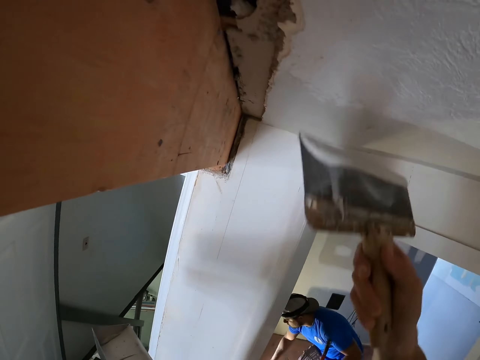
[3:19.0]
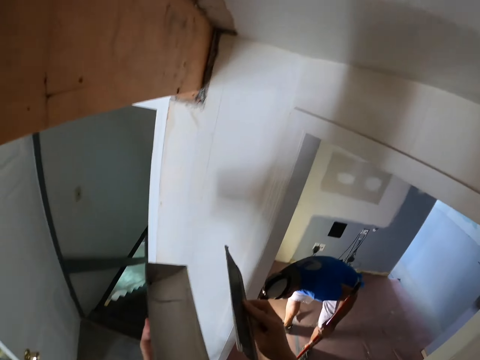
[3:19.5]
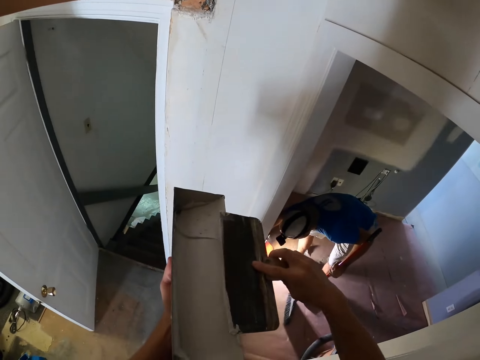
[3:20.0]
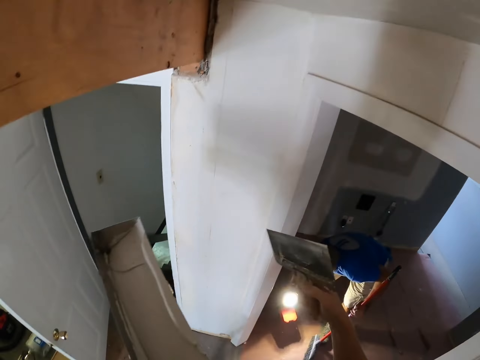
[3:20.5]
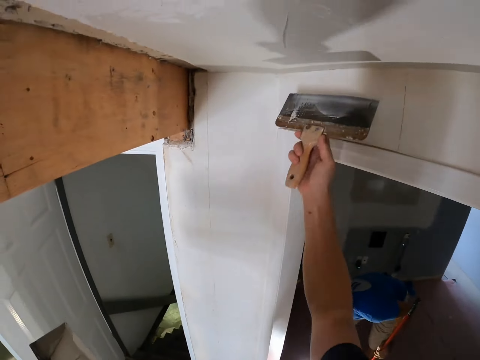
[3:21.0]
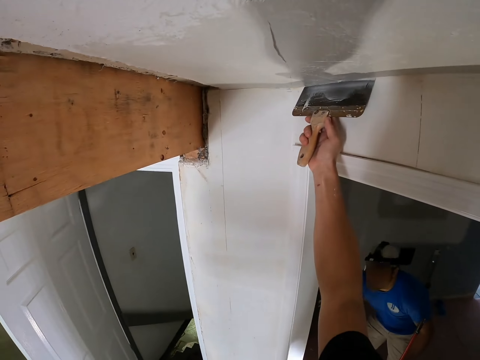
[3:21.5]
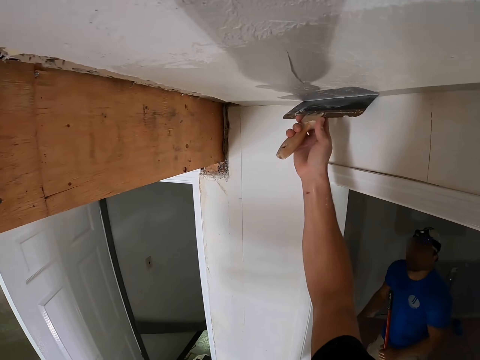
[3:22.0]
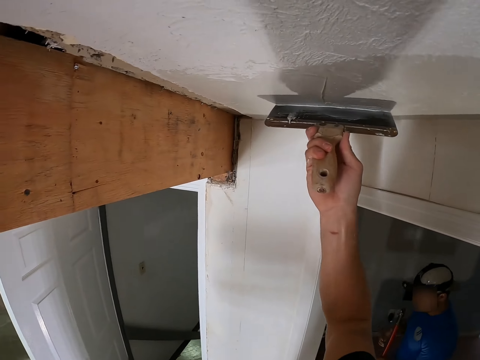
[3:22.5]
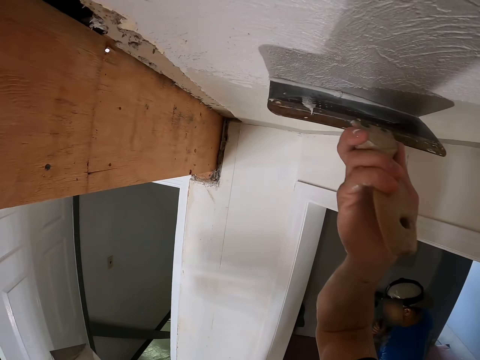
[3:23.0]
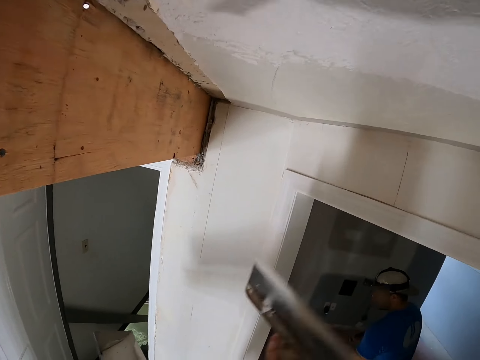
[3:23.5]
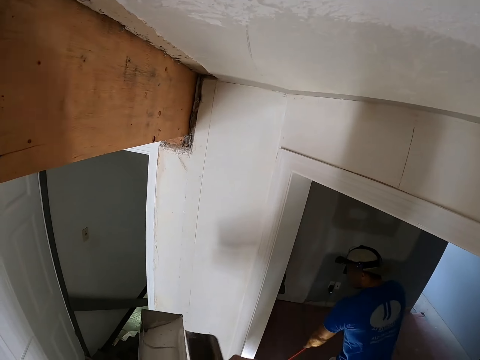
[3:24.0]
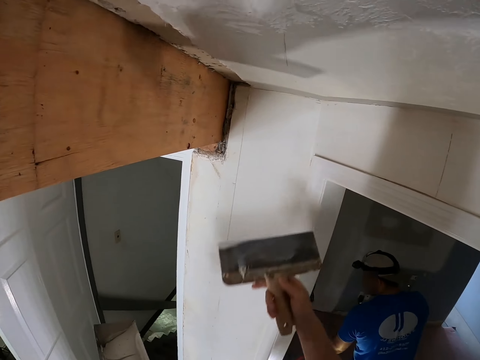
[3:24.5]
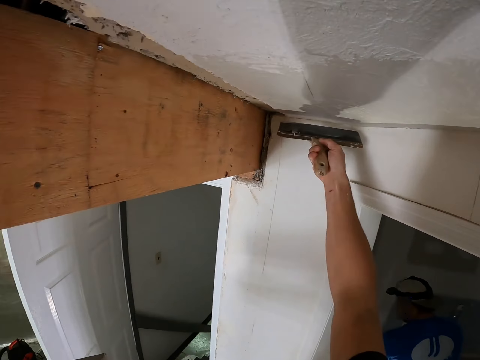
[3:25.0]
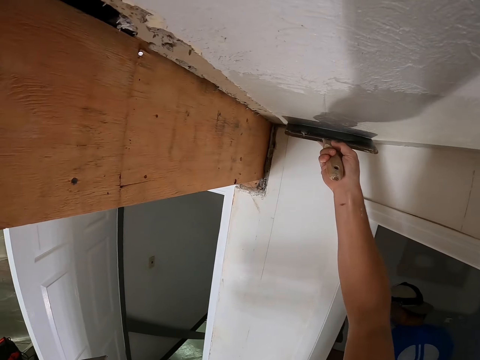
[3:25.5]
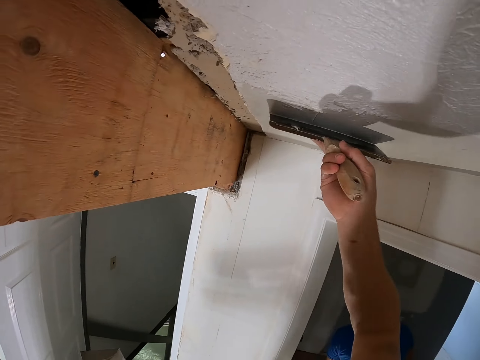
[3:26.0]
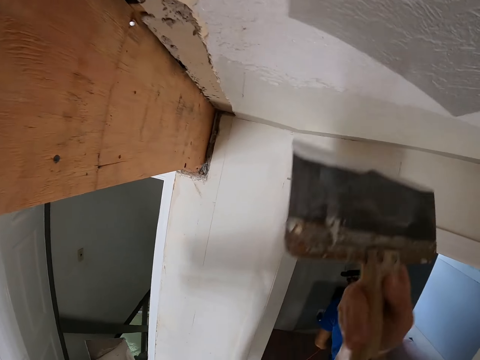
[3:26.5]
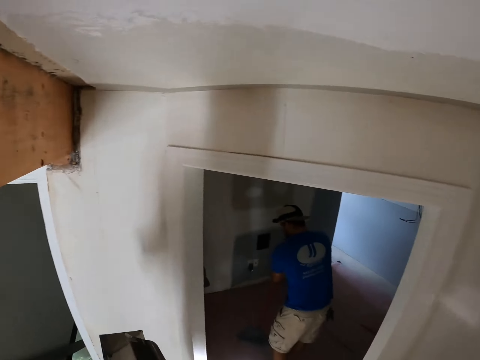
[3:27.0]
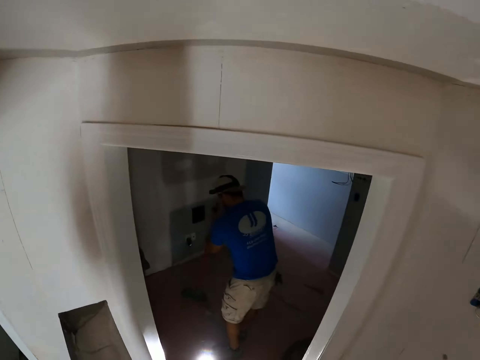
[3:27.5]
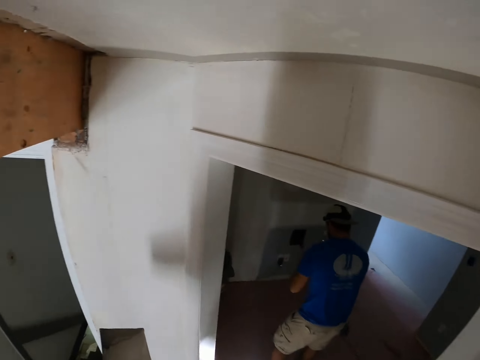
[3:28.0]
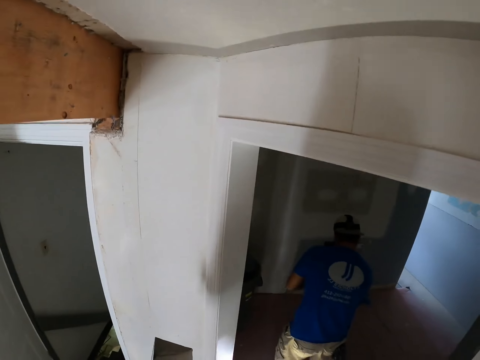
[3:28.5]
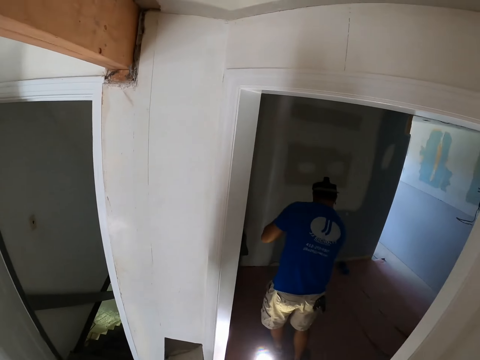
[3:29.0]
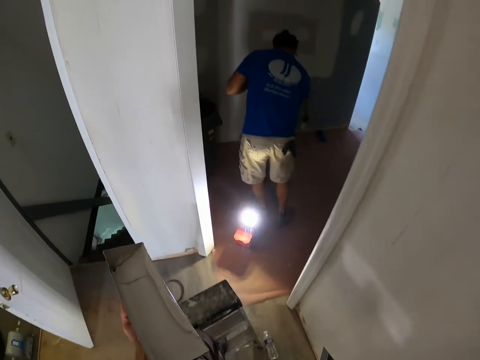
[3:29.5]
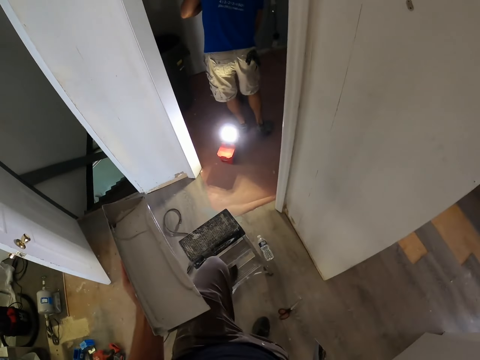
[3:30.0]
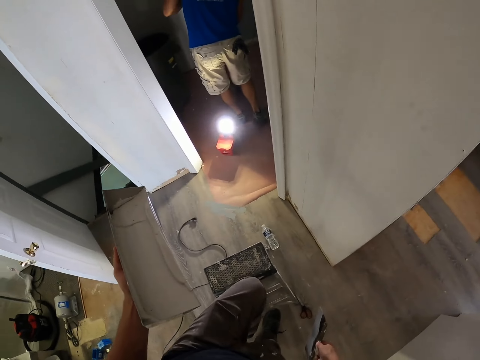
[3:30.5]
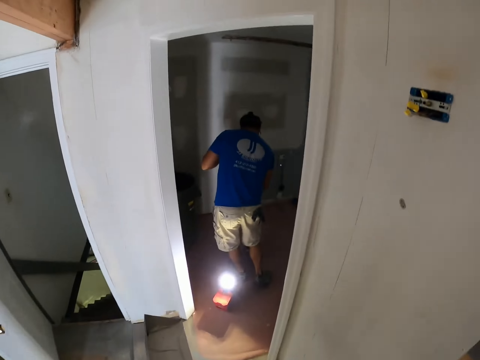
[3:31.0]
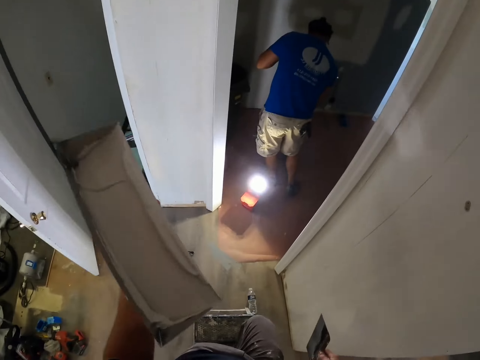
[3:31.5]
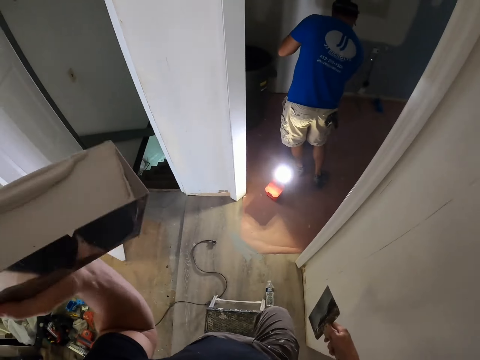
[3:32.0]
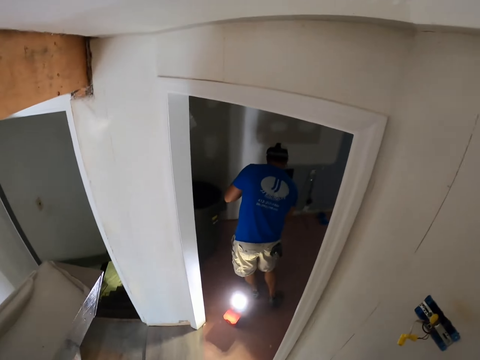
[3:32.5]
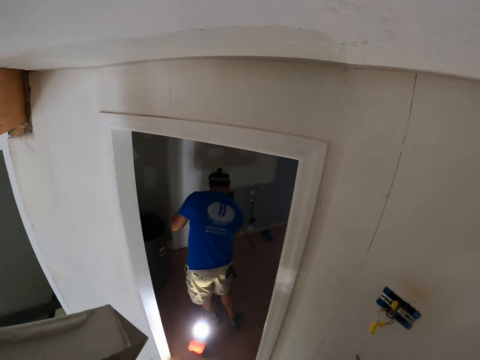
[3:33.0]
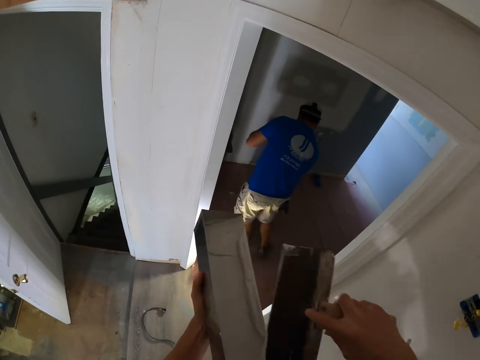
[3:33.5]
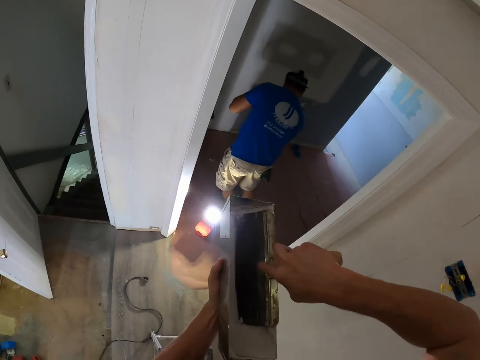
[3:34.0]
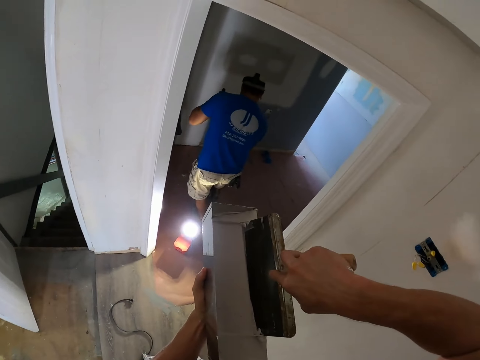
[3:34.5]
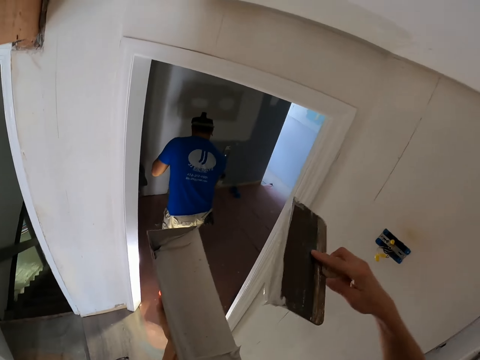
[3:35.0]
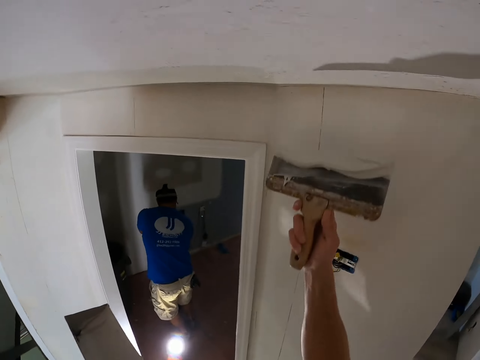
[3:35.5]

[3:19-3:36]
The camera wearer wipes the trowel on the container. They paint the wall. They wipe the trowel on the container. They paint the wall. They wipe the trowel on the container. They step down from the ladder stool, move the ladder stool on the floor and climb the ladder stool. They scoop the paints with the trowel in the container.

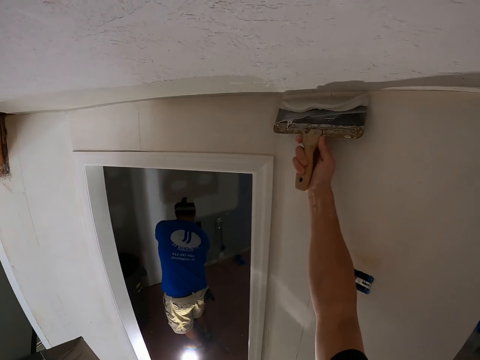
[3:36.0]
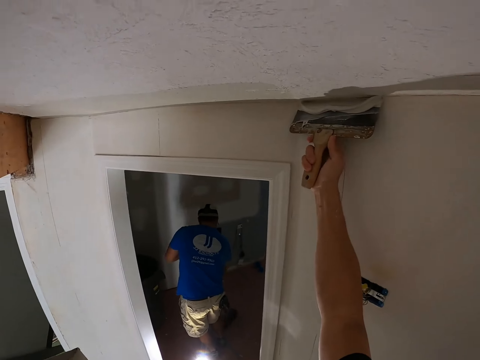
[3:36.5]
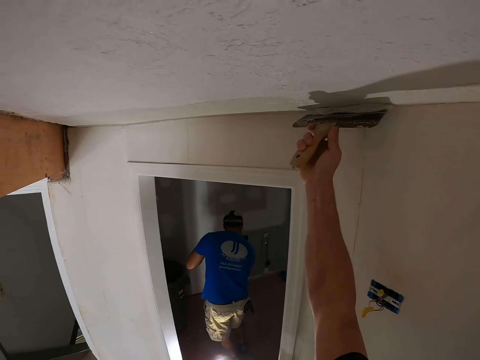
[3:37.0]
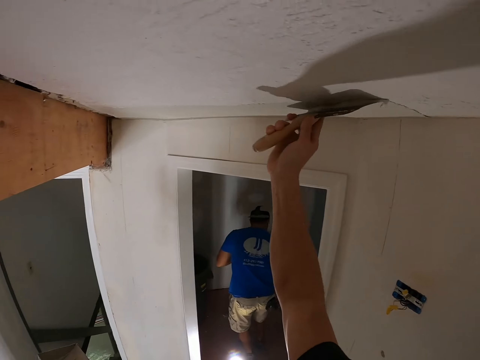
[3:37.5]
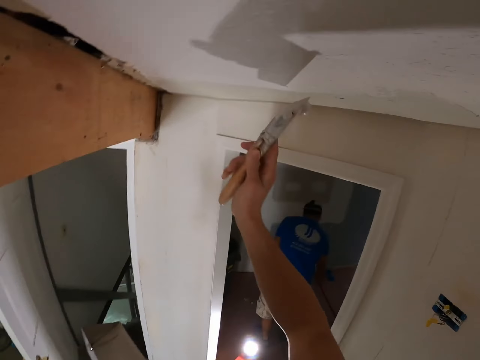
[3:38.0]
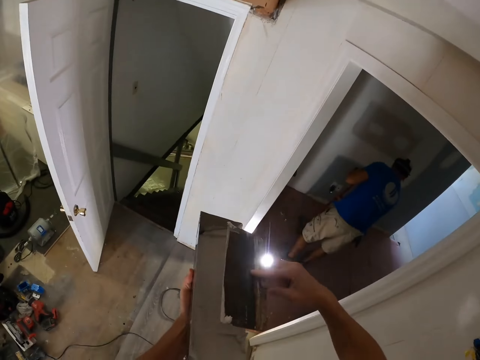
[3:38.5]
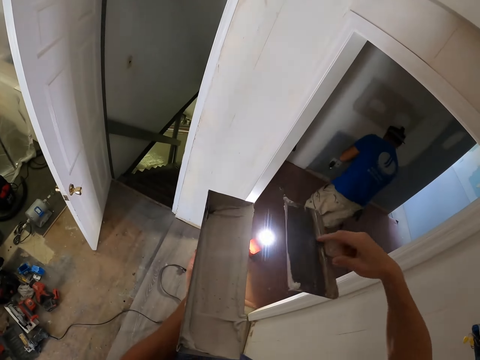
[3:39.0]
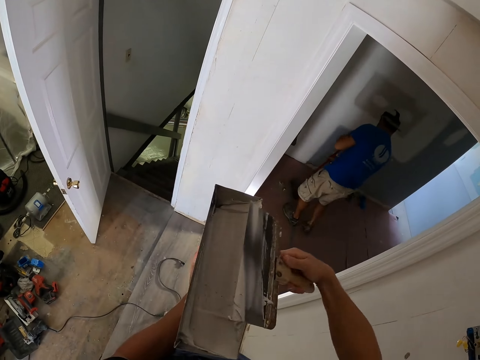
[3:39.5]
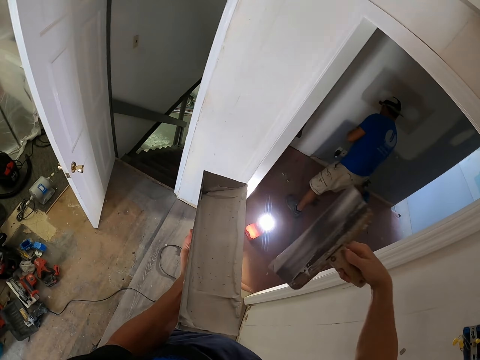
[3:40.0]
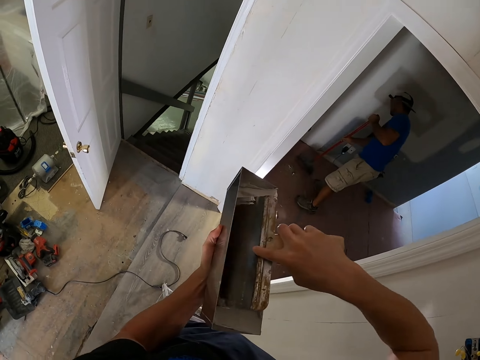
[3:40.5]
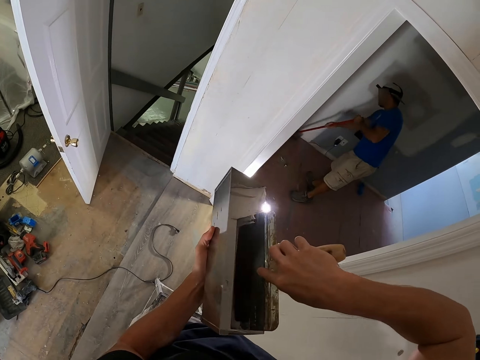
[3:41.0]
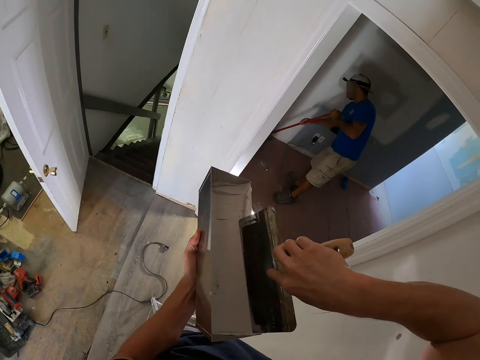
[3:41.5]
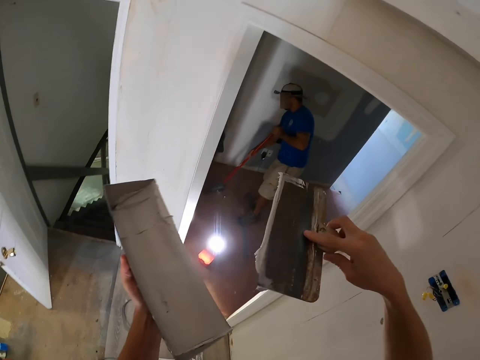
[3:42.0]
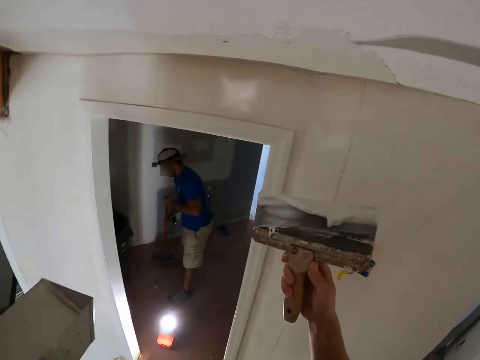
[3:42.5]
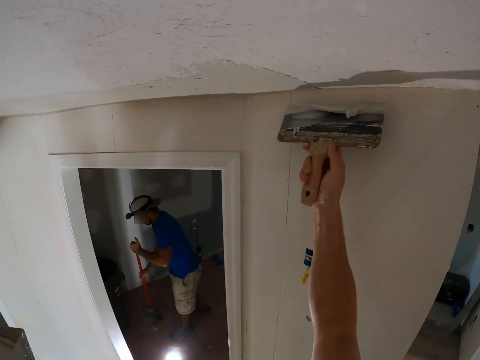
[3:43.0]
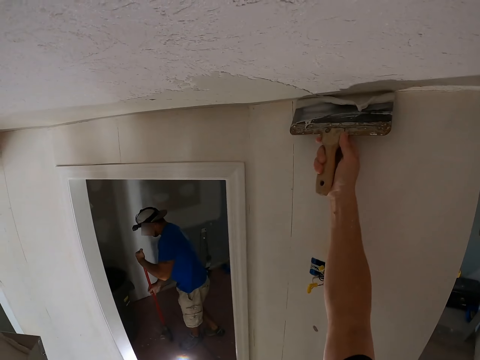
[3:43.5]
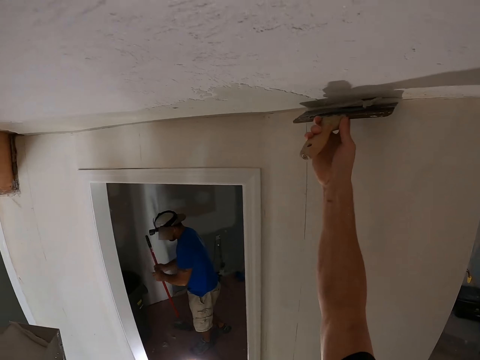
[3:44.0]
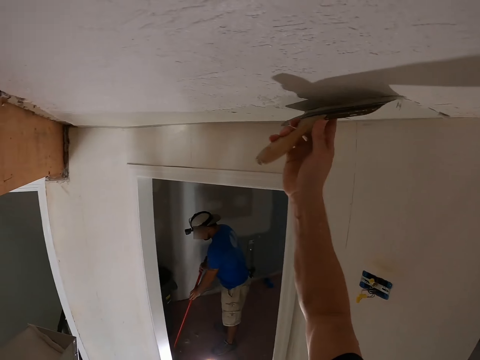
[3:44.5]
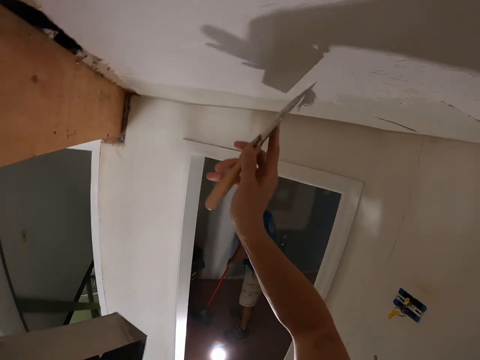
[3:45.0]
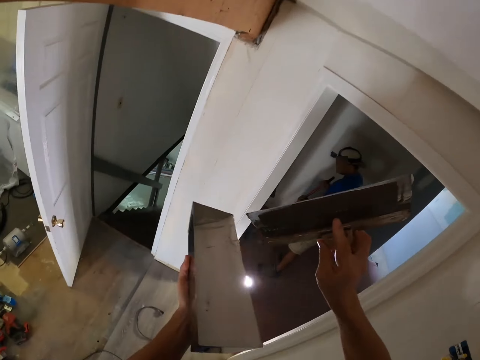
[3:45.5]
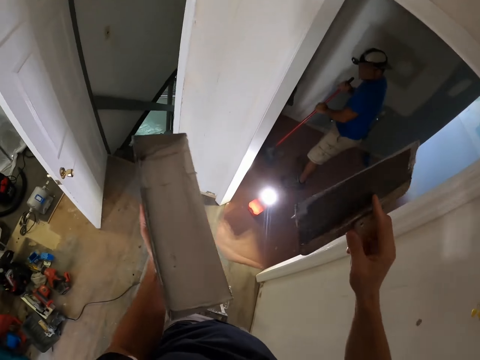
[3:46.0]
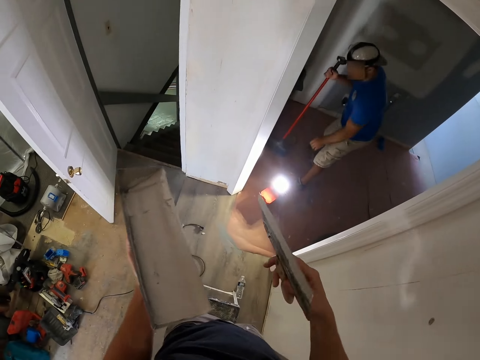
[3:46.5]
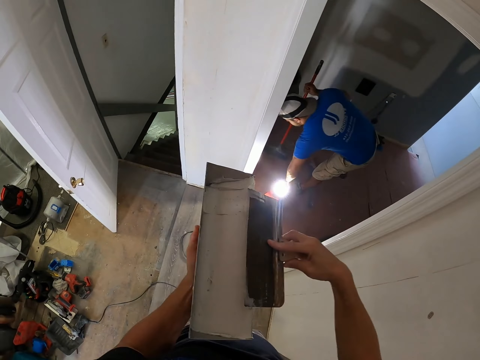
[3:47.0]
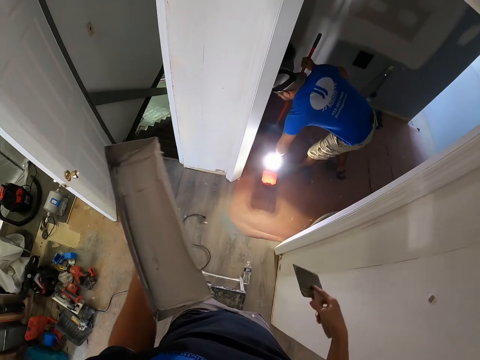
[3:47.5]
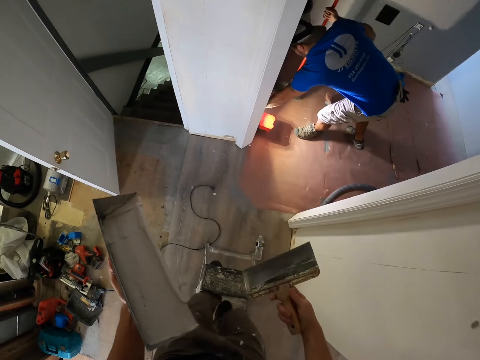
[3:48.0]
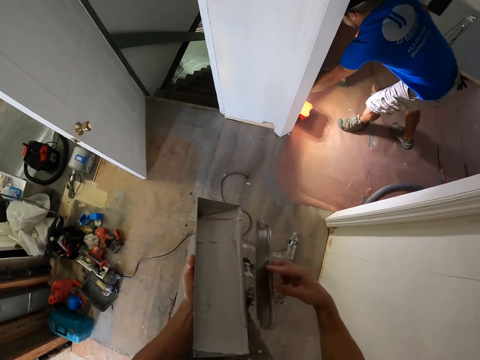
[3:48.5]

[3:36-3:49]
The camera wearer paints the wall. They wipe the trowel on the container. They scoop the paints with the trowel in the container. They paint the wall. They wipe the trowel on the container. They step down from the ladder stool.
